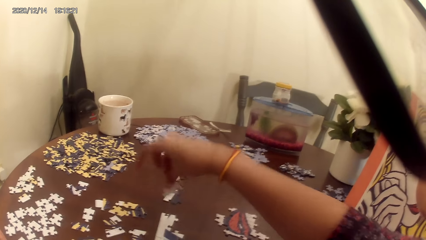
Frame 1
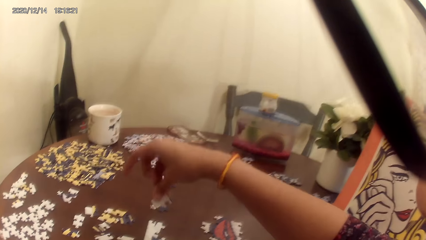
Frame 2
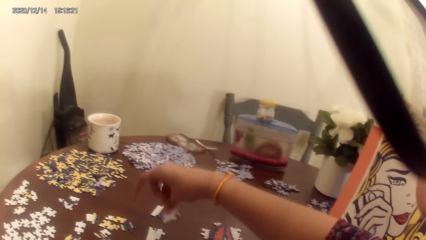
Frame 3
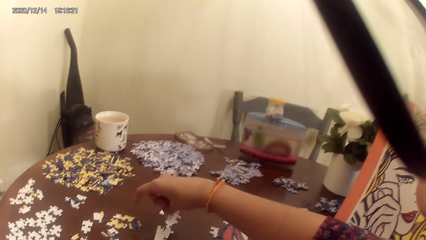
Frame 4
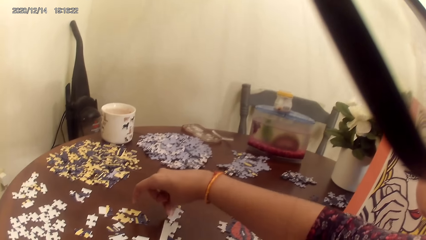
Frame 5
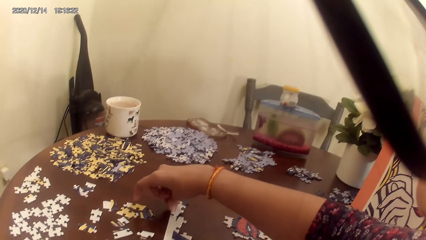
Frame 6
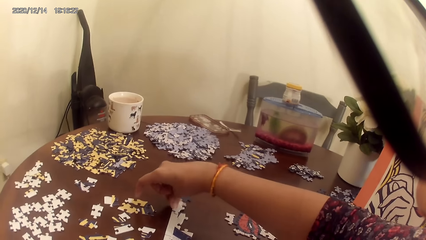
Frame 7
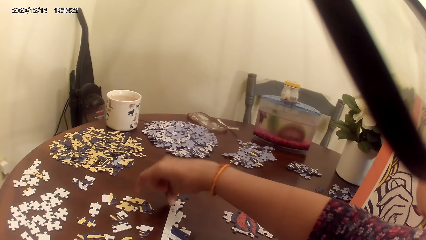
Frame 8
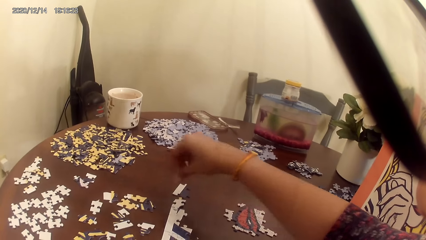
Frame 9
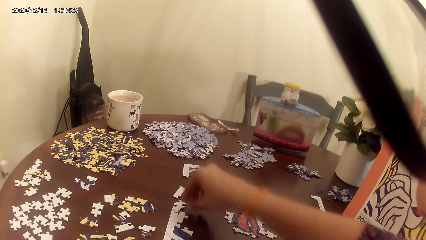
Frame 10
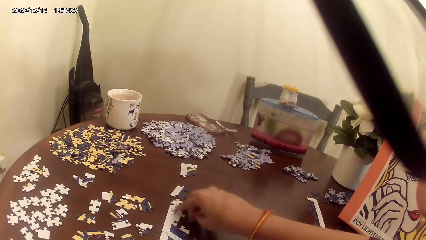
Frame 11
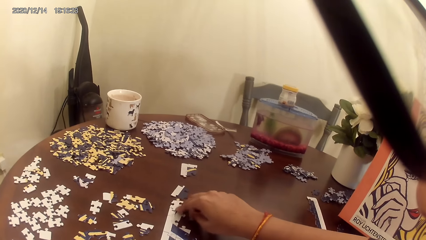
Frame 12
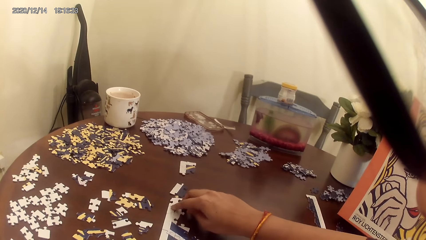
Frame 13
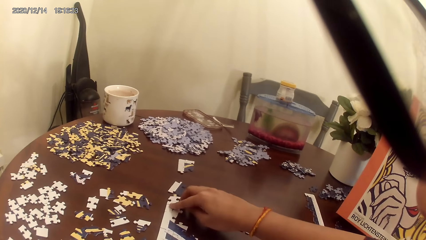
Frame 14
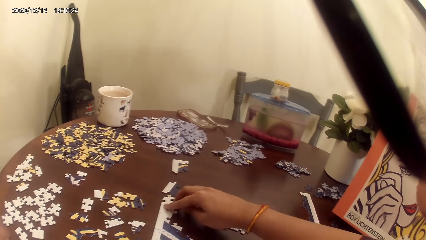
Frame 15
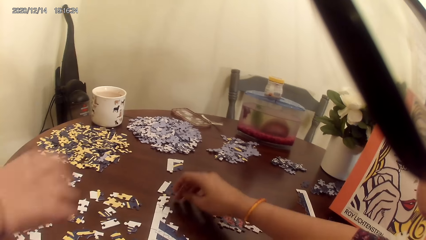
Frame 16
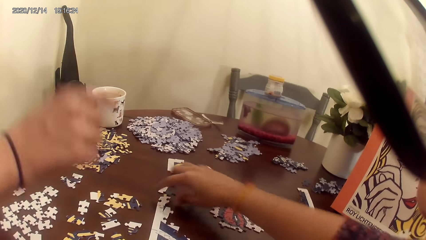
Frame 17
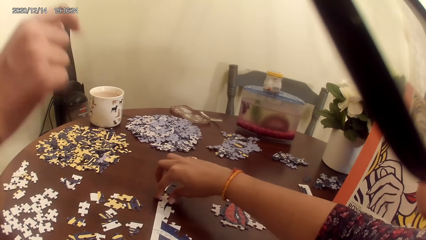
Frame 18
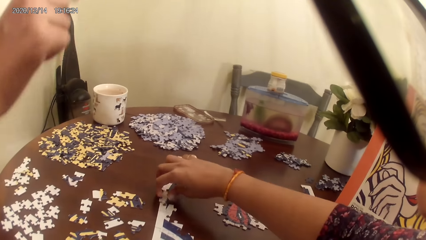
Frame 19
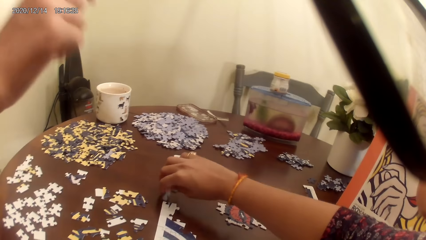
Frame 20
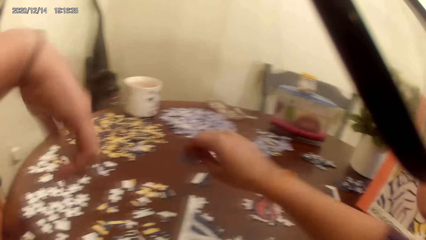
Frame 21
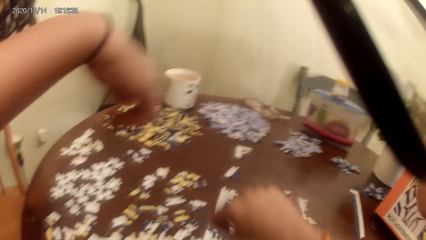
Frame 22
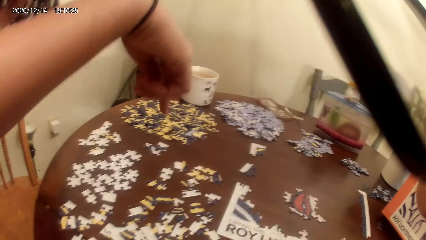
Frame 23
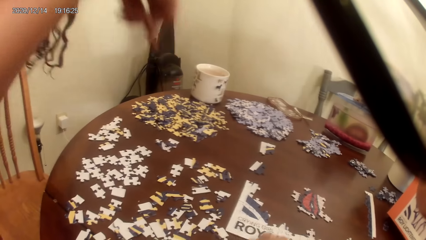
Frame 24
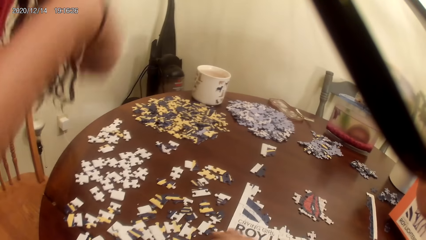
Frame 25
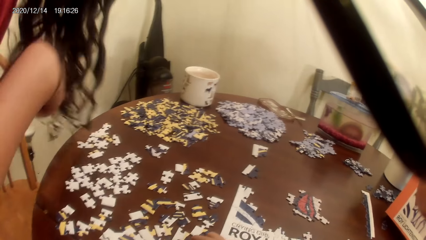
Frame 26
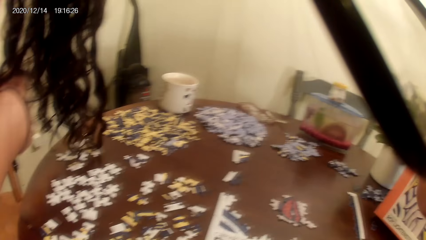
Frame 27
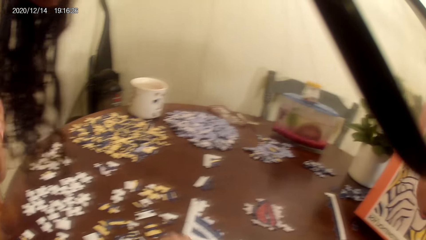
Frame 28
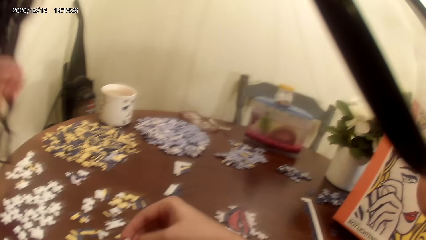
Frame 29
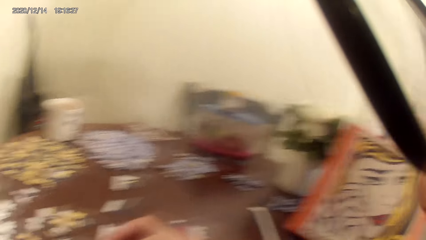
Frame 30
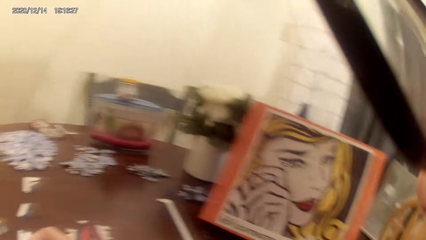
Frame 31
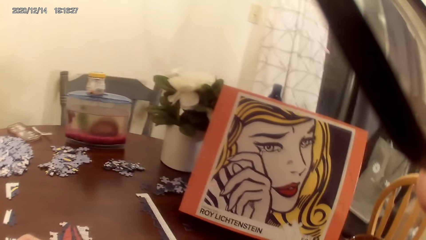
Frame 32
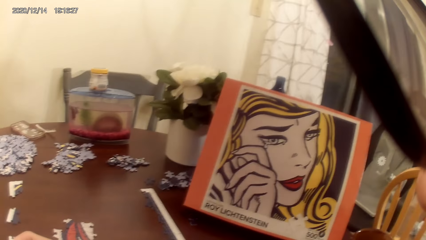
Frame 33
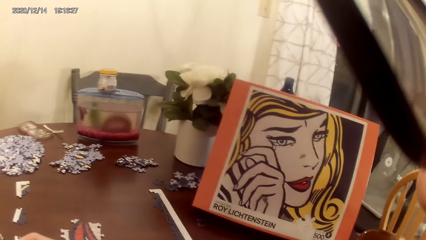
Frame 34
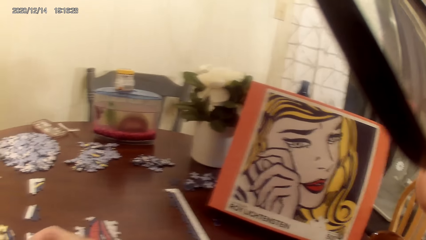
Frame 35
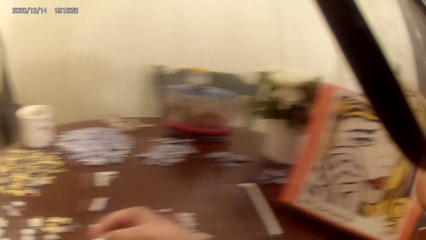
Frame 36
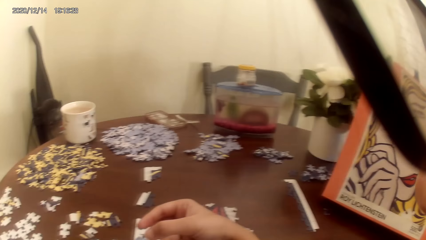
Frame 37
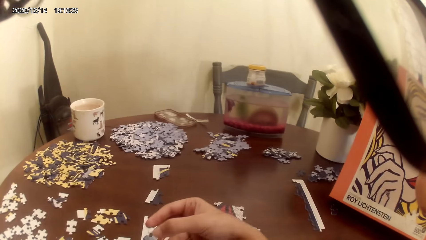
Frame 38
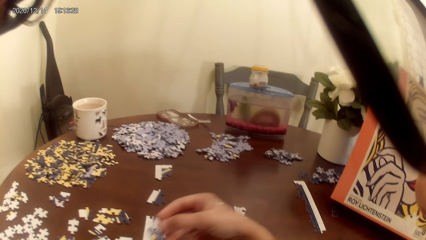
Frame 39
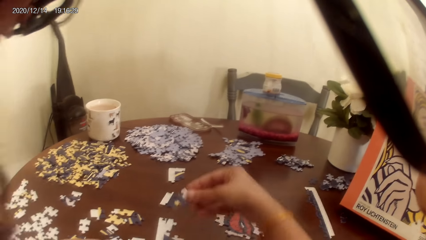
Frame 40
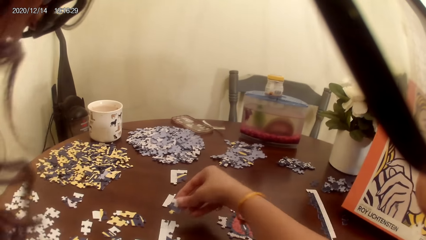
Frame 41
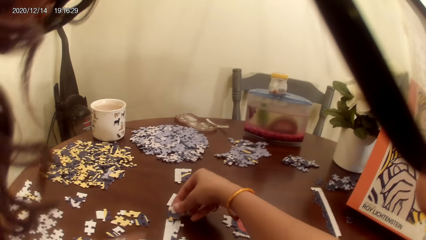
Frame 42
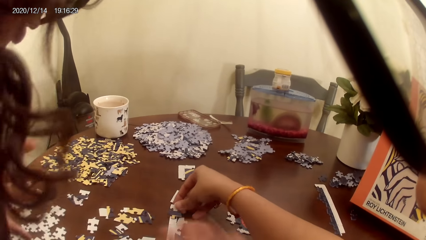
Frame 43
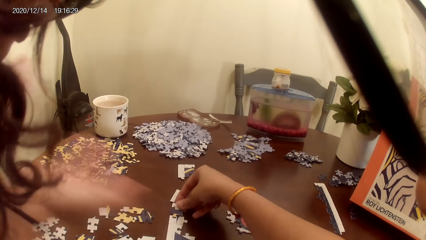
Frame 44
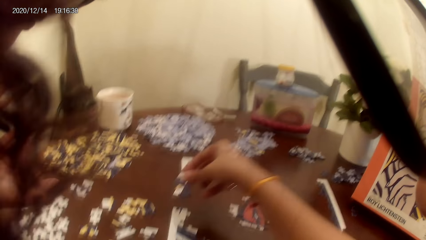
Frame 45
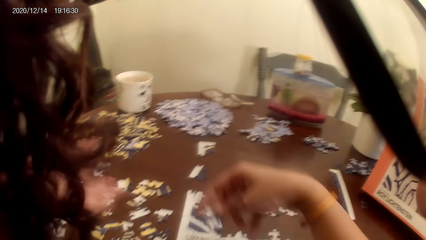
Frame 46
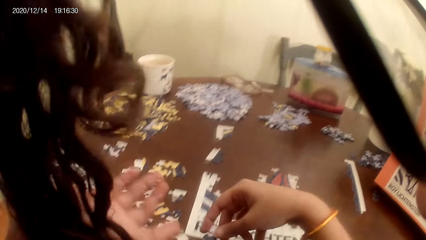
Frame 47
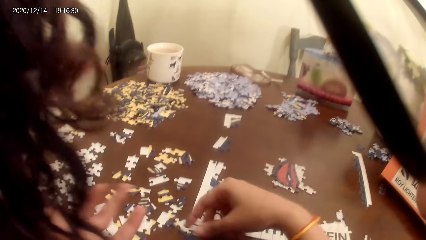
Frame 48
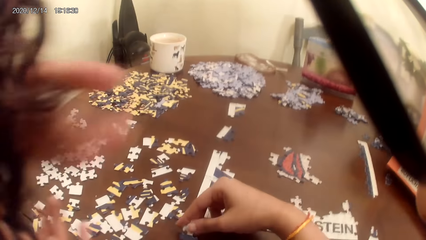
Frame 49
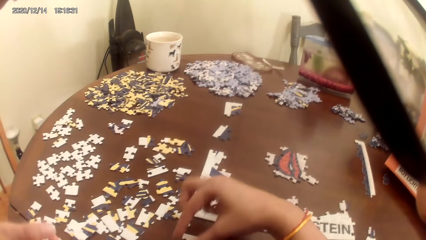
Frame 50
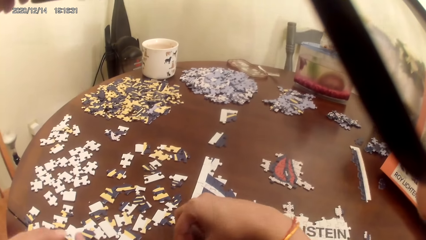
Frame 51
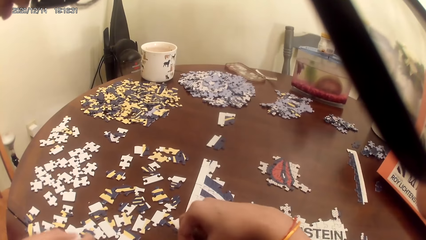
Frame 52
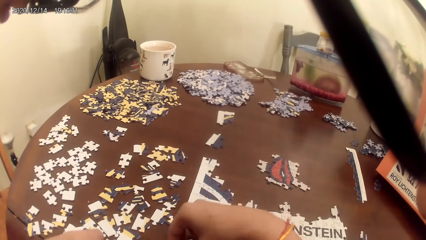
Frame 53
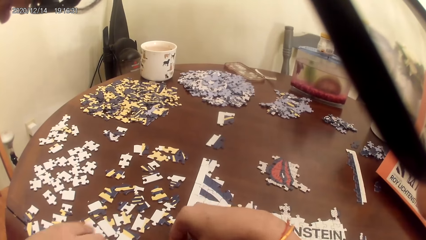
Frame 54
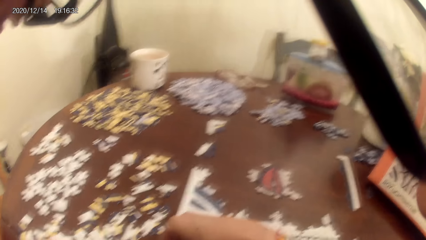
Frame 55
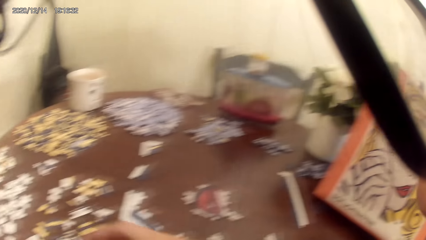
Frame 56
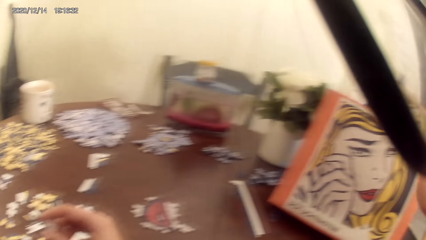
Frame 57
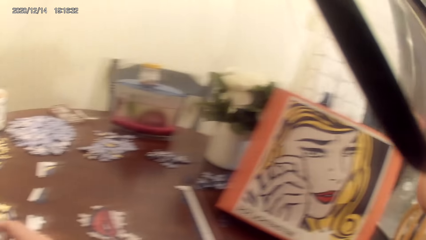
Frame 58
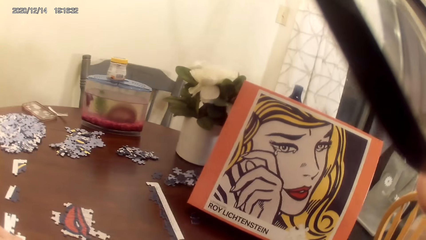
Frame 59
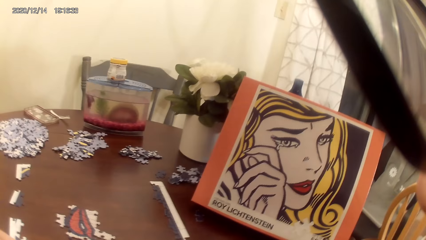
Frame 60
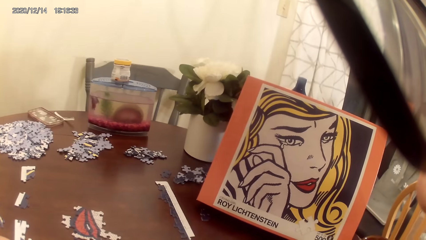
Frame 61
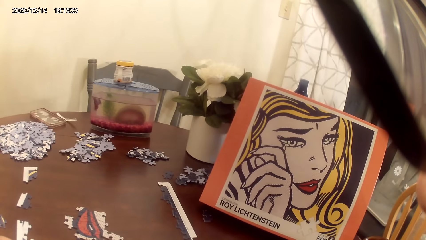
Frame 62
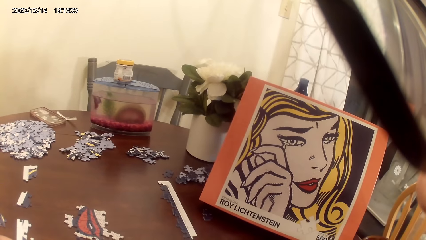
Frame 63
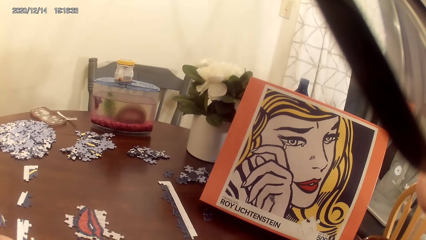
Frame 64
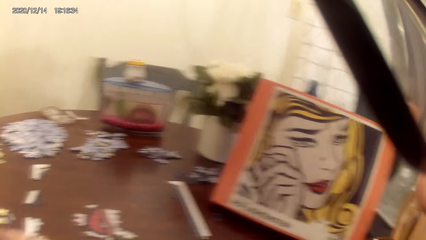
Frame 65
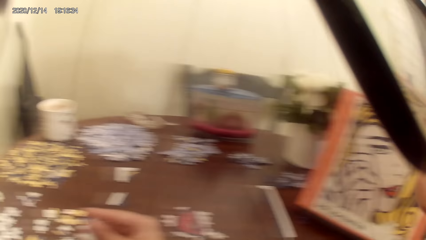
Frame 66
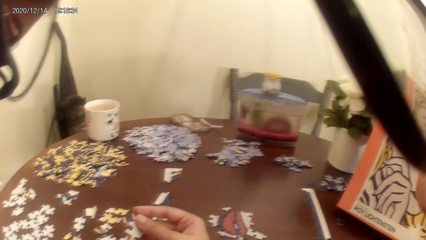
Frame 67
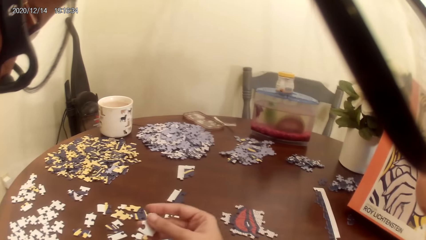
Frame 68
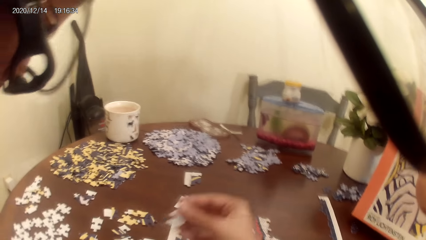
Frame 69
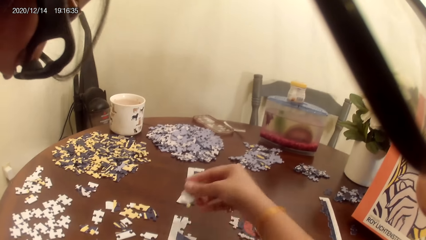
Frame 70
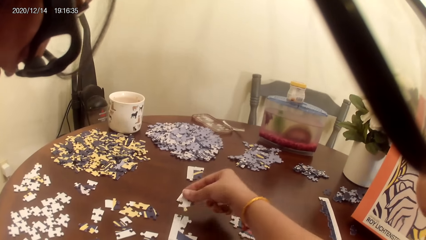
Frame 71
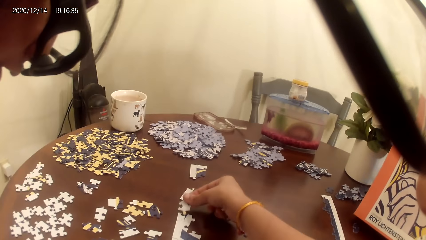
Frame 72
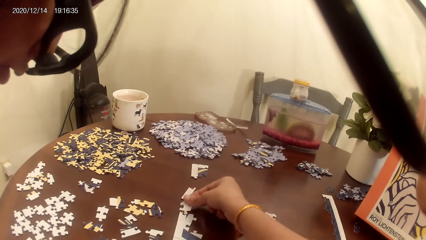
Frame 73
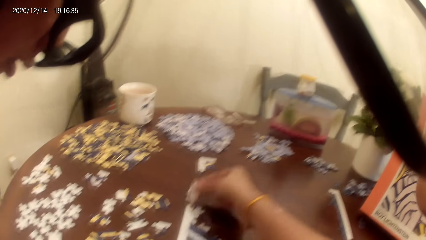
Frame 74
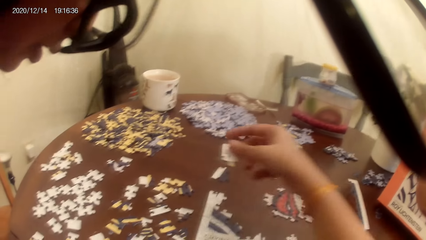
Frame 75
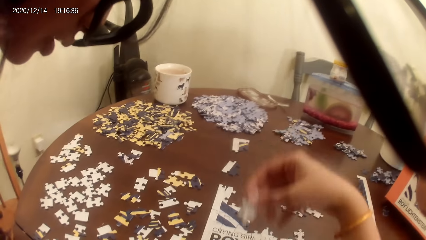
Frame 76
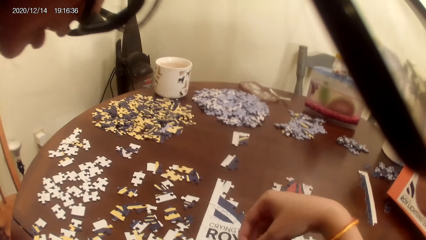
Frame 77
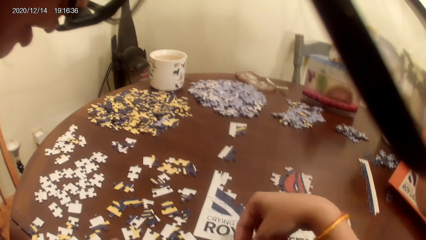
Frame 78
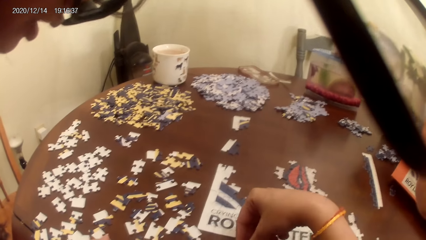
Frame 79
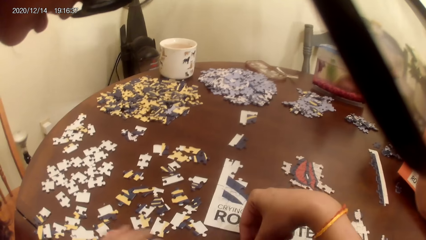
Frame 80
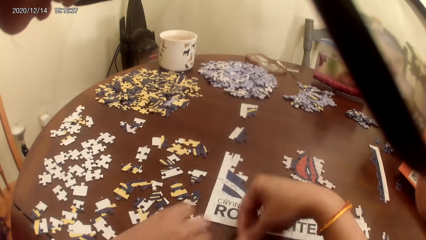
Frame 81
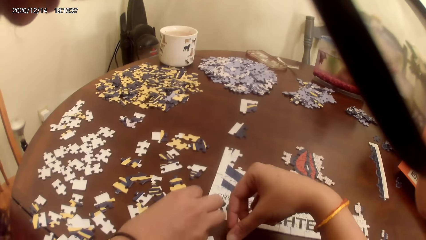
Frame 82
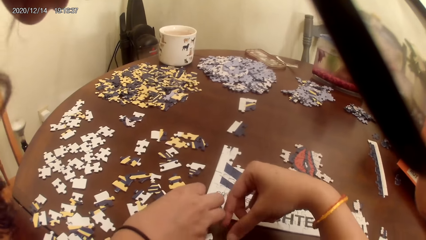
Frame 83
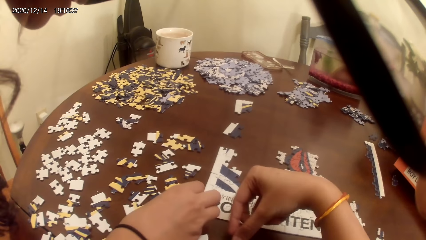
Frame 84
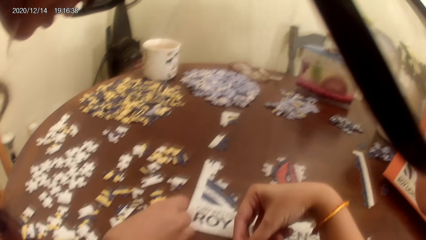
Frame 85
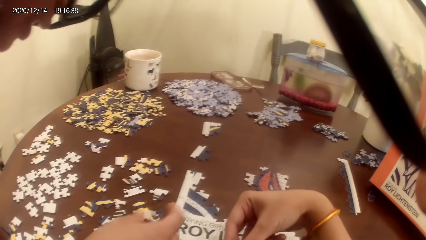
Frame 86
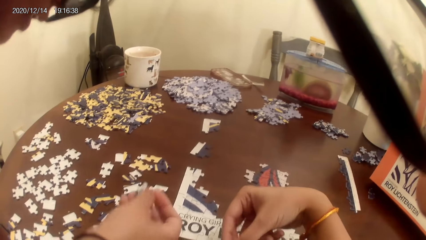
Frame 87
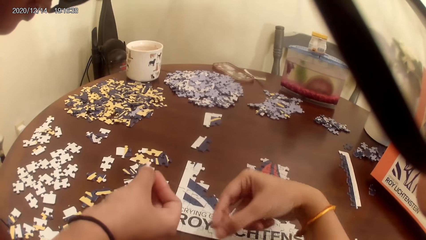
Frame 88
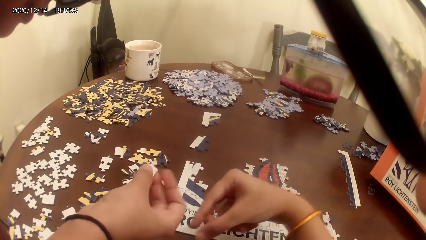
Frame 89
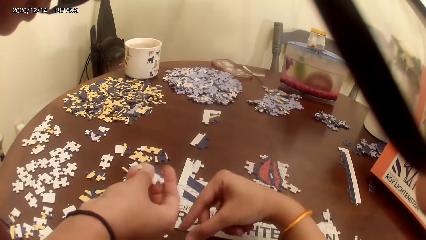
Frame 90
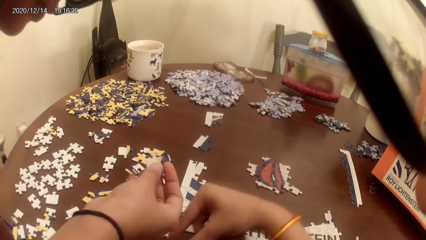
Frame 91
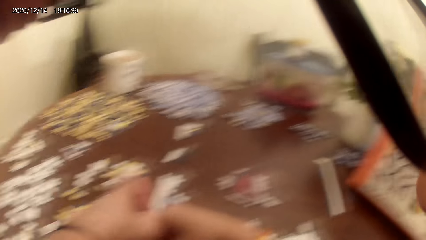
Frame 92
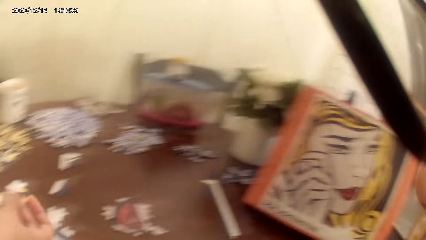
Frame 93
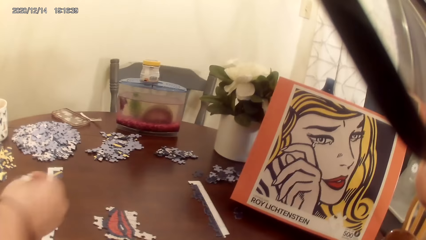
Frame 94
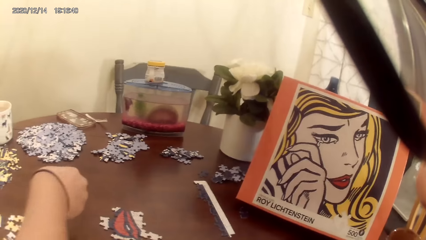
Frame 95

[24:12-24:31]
The camera wearer talks to a lady. The lady raises her hand. The camera wearer stares at the portrait. They play a puzzle game. They stare at the portrait. They play the puzzle game. The camera wearer and the lady act on a song from a radio. The lady plays the puzzle game.
